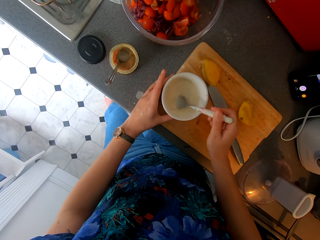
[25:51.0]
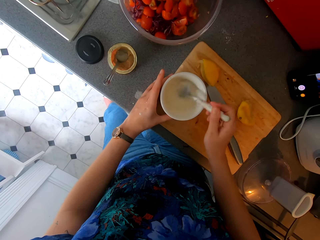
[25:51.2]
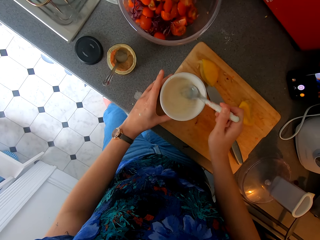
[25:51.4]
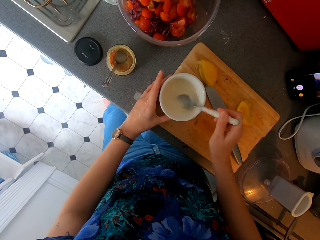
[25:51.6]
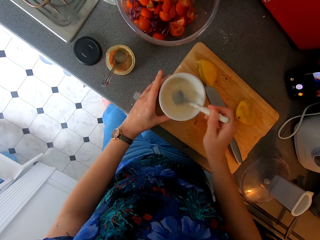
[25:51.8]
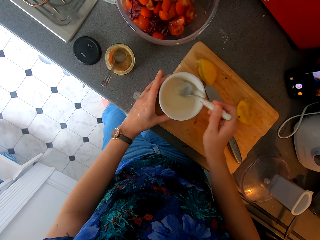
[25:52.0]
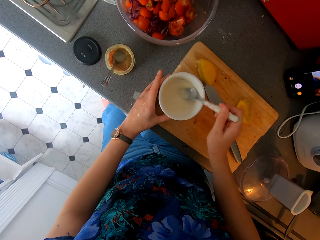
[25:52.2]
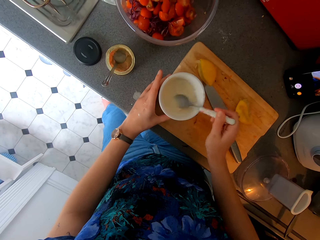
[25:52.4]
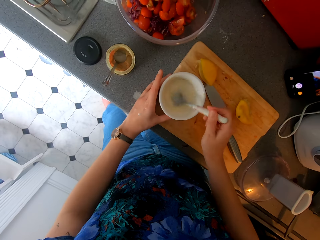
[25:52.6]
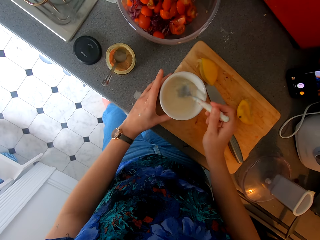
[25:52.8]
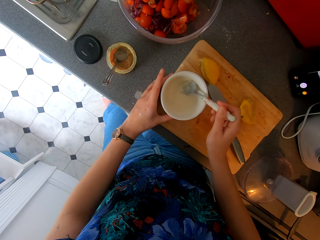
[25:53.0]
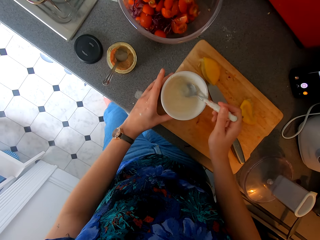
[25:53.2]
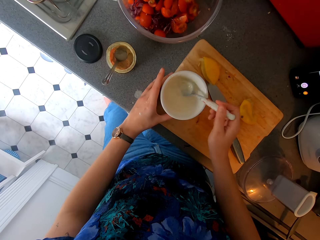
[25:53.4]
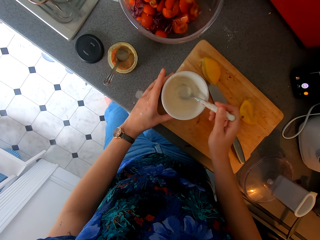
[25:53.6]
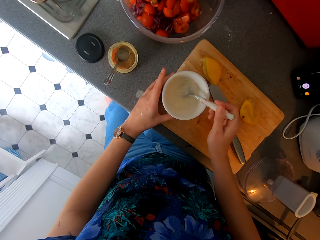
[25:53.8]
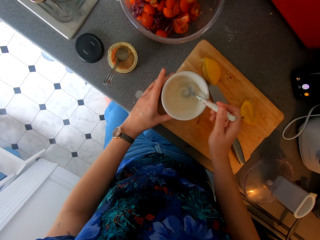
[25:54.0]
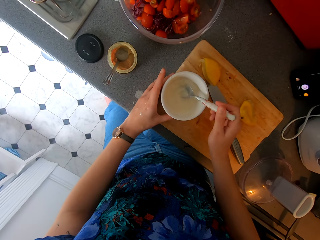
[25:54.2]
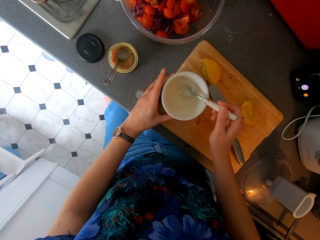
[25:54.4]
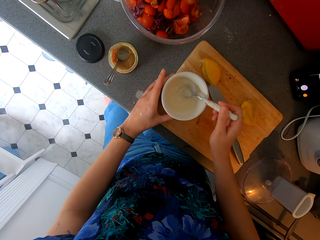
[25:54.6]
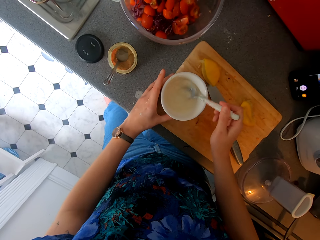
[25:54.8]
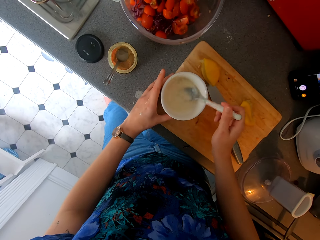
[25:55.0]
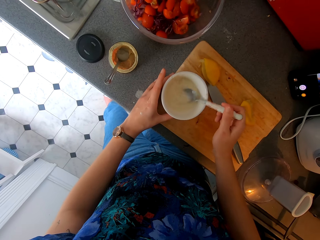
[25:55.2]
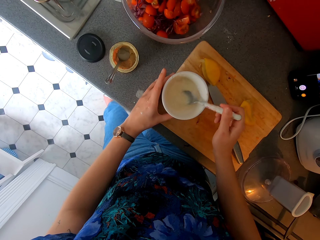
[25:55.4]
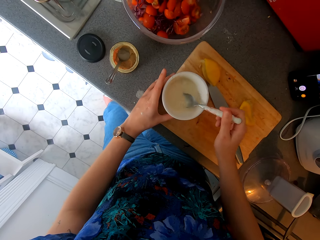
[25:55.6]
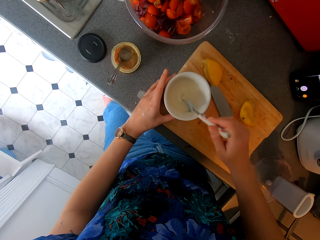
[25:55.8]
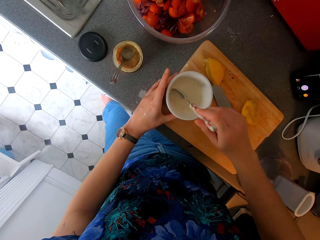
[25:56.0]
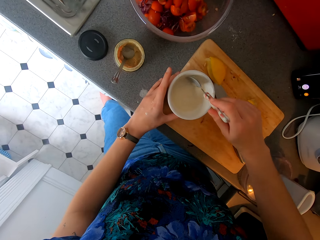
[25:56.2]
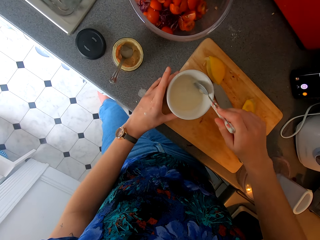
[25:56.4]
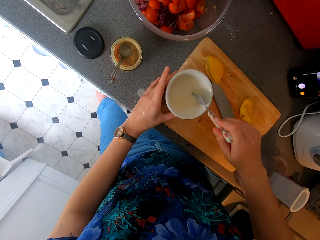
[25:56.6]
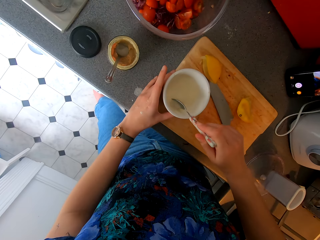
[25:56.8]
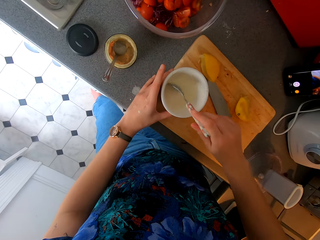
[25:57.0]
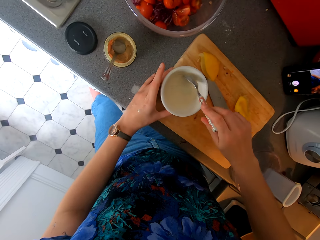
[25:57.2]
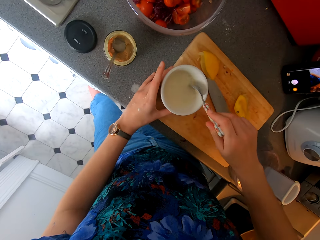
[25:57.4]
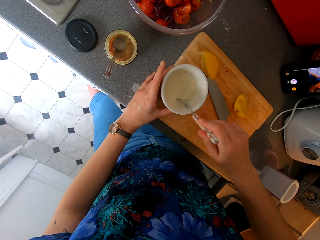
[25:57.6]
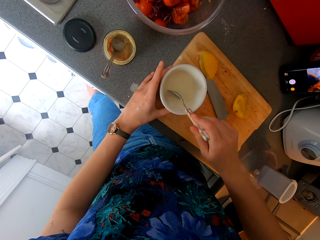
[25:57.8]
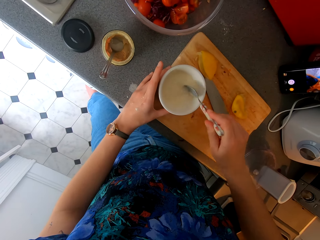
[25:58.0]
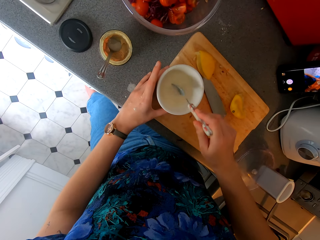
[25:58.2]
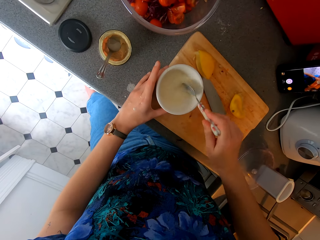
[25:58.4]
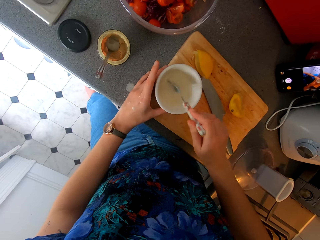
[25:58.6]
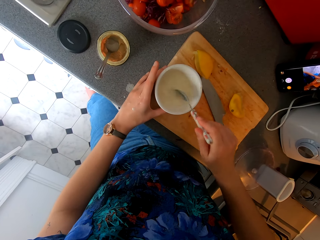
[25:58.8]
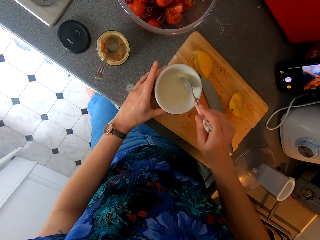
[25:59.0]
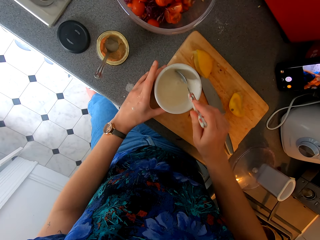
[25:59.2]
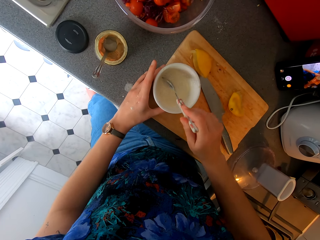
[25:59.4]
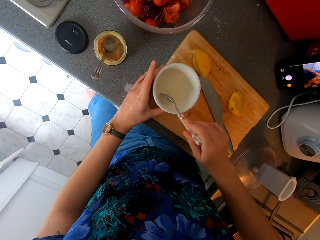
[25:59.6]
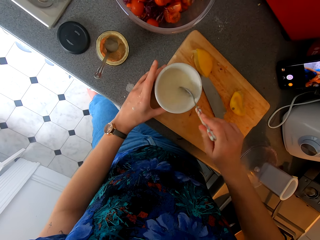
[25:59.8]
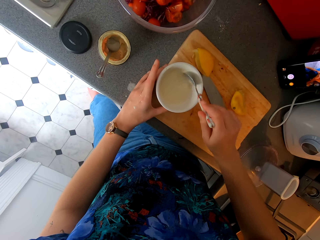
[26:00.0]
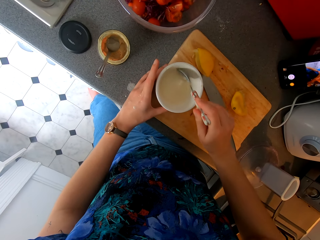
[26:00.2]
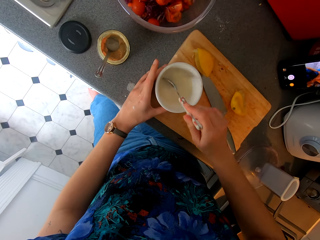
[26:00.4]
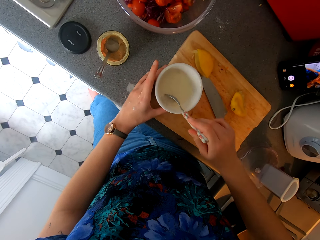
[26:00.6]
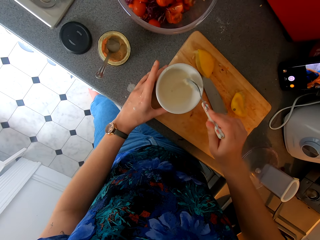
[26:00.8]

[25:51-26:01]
The camera wearer holds the bowl. They stir the mixture with a spoon. They swirl the mixture with the spoon. They hold the bowl.

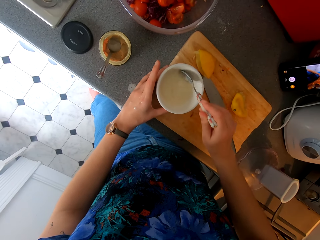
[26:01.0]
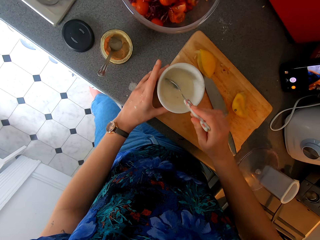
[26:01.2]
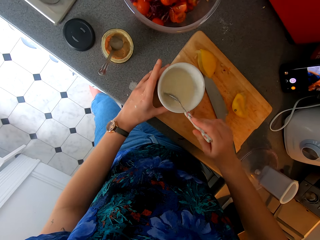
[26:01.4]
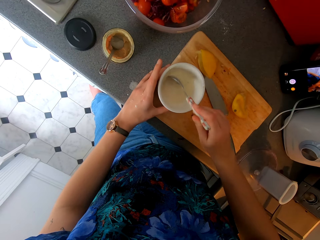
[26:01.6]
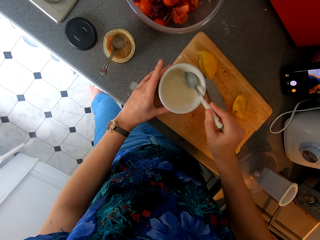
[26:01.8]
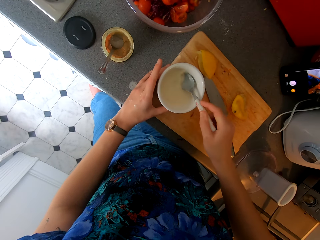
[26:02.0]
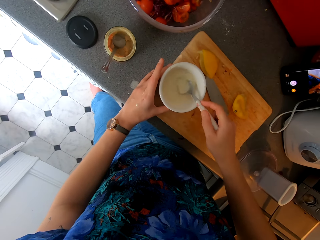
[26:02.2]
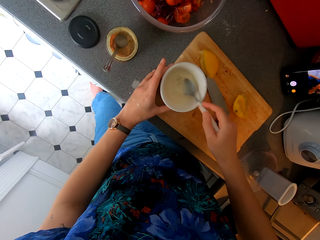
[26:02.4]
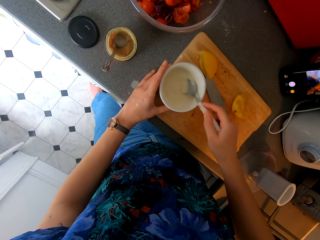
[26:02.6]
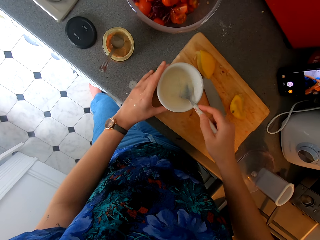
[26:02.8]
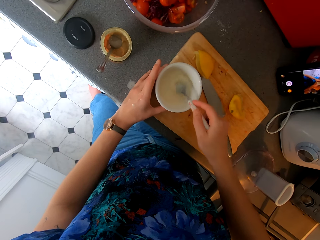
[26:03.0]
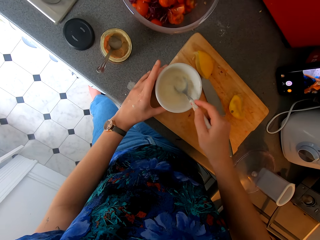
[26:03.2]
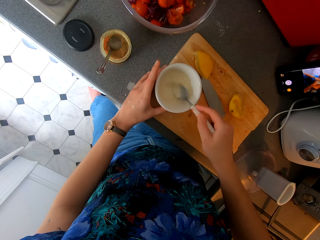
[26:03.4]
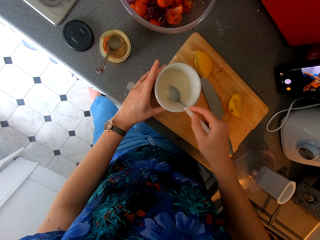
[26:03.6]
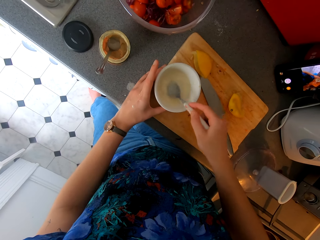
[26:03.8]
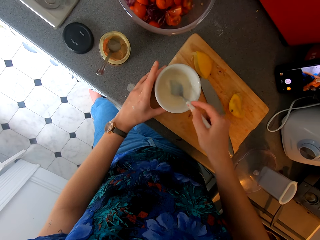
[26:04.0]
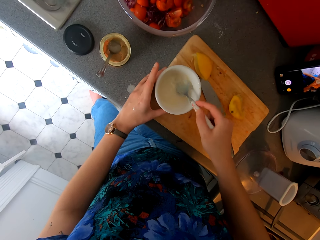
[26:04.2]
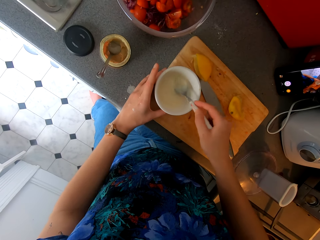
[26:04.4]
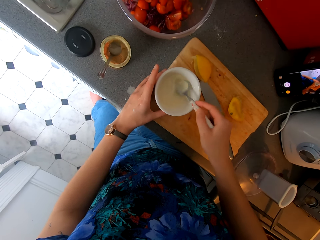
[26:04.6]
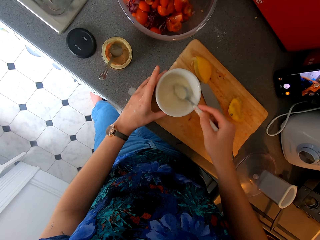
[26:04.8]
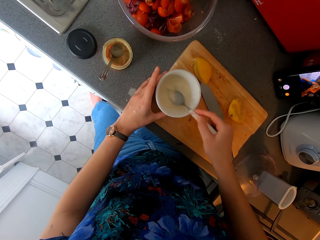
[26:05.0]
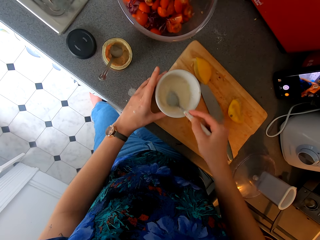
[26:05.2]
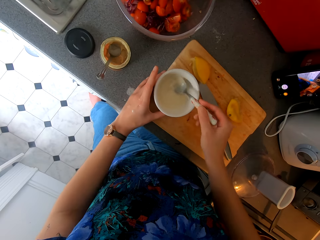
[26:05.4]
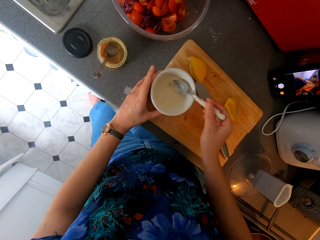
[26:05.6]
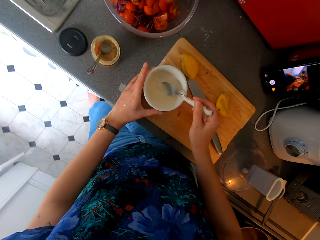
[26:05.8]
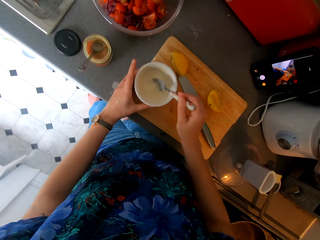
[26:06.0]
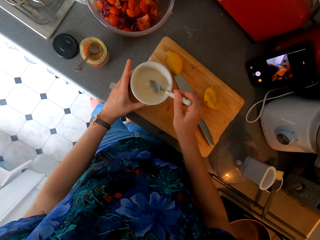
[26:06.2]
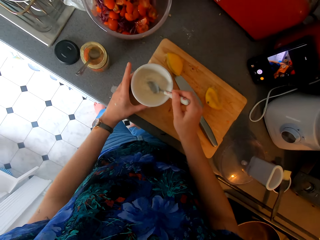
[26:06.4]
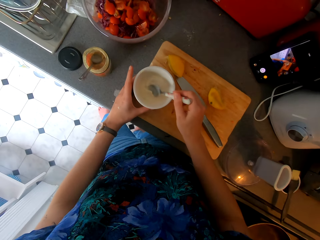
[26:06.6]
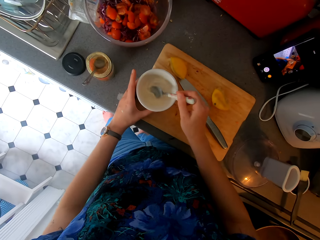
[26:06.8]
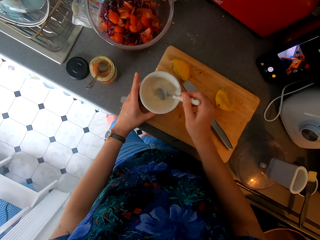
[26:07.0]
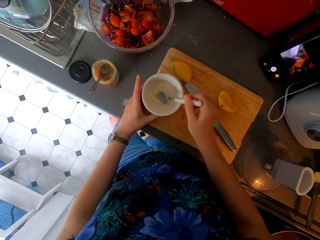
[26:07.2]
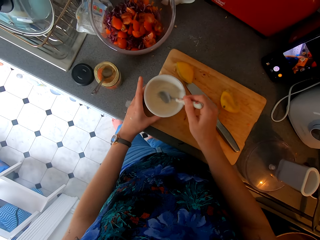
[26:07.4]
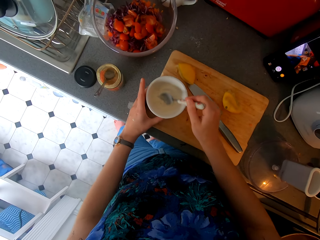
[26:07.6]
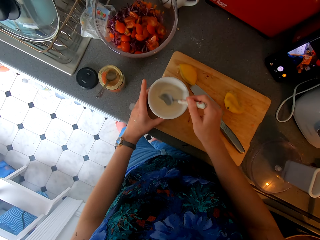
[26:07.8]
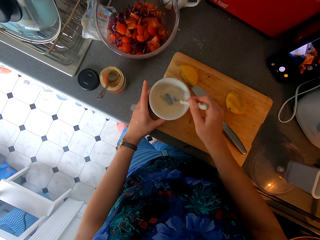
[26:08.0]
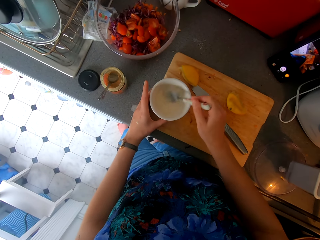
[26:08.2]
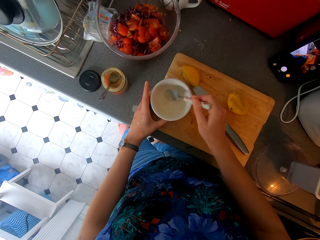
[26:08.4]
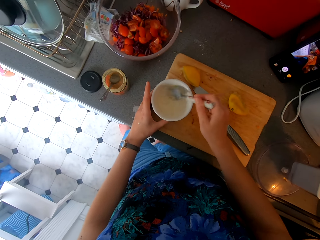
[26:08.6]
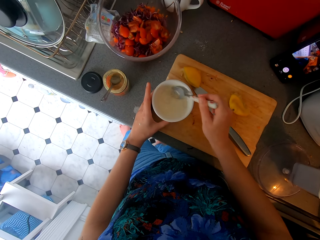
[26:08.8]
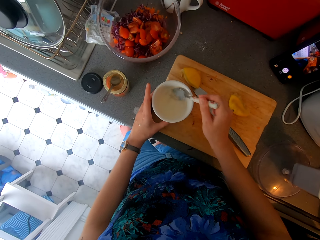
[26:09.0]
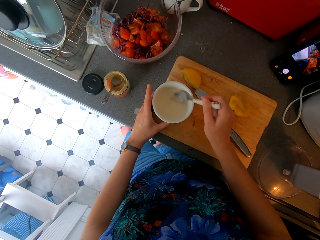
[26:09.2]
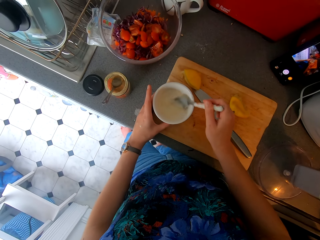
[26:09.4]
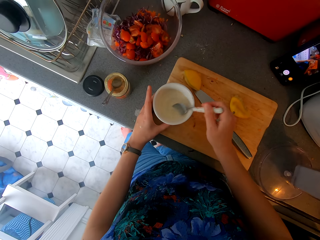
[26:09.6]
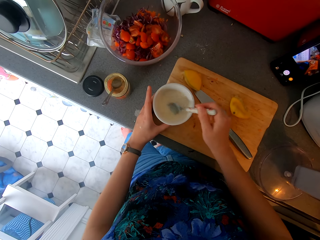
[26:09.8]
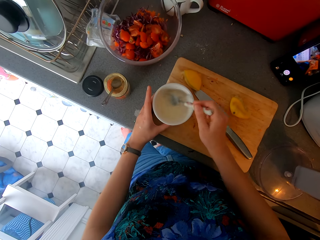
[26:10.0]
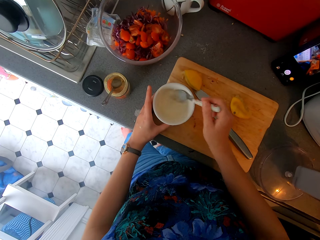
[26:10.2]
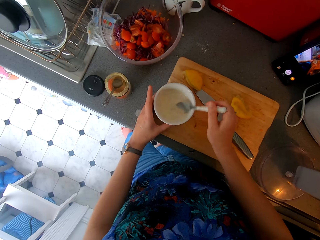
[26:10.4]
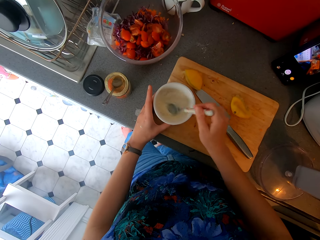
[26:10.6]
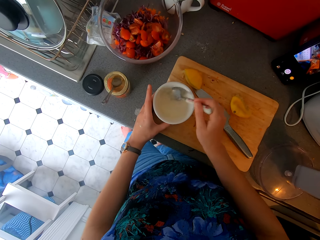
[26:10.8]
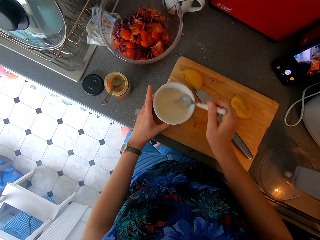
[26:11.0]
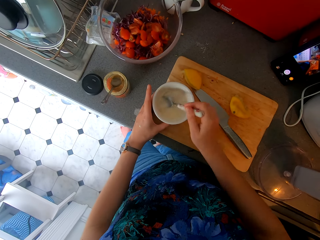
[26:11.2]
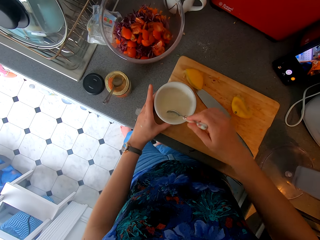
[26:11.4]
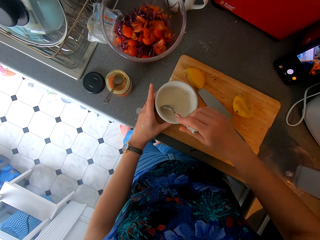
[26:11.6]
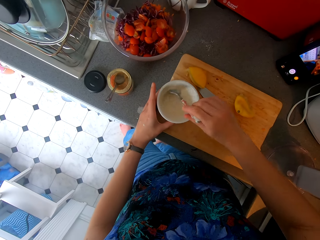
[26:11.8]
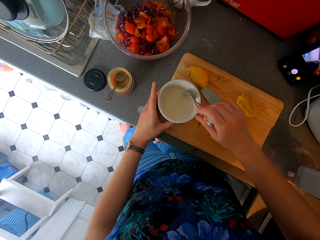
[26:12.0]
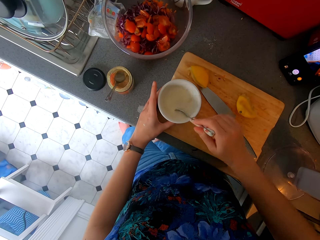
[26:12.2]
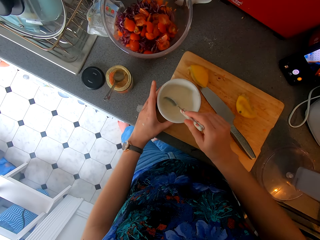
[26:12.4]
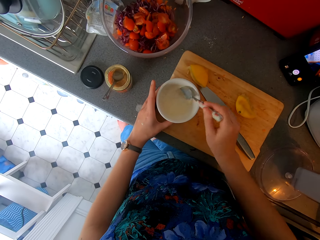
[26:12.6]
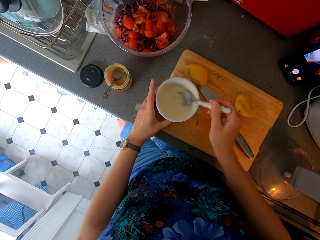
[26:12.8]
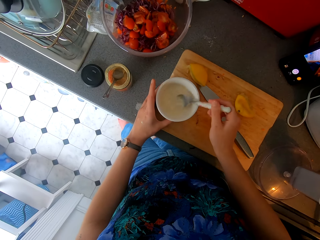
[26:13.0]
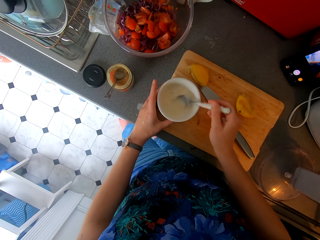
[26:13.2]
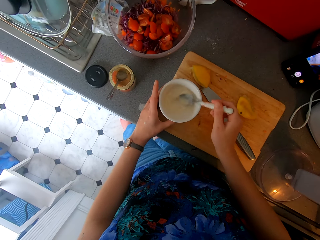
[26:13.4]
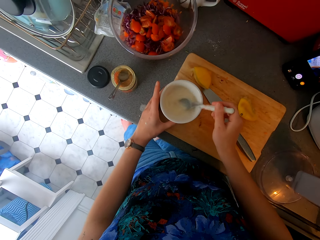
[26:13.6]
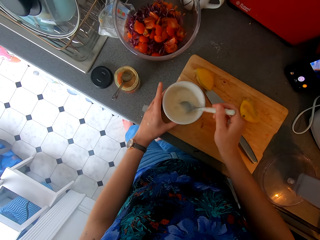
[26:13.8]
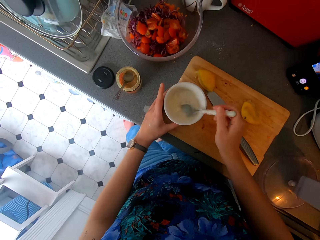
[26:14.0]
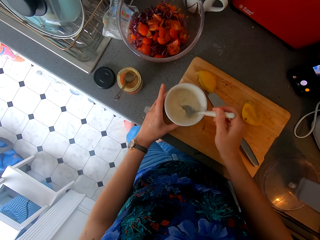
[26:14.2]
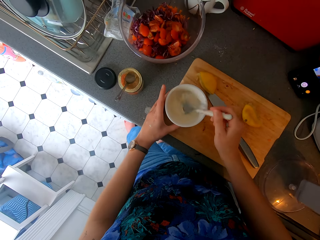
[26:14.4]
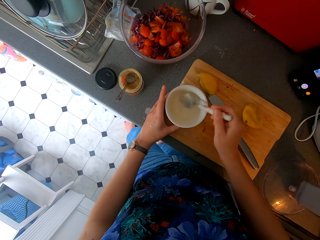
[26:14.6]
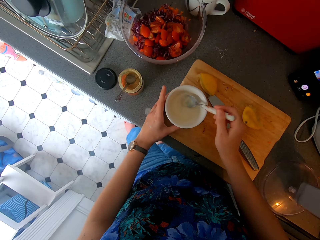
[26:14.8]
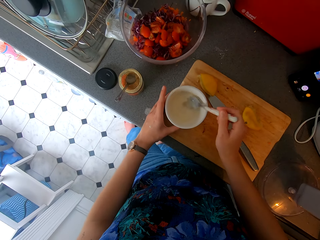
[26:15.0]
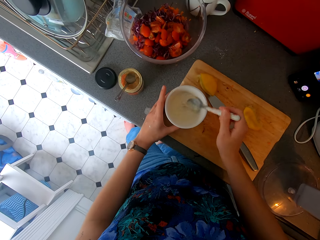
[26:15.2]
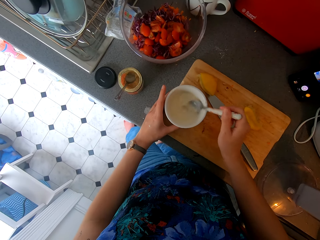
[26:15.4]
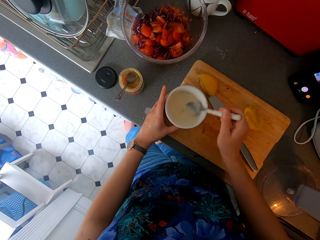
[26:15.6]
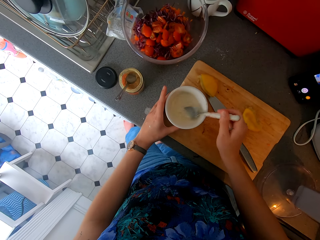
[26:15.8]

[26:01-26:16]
The camera wearer stirs the mixture with a spoon. They hold the bowl. They hold the bowl again. They swirl the mixture with the spoon. They hold the bowl. They stir the mixture with the spoon.
